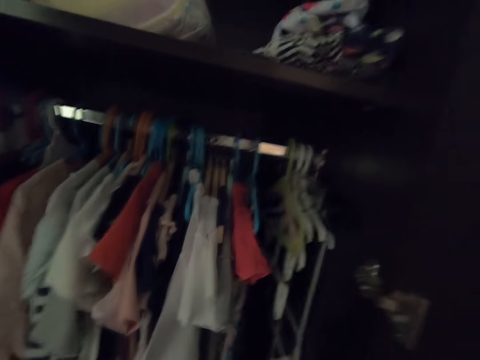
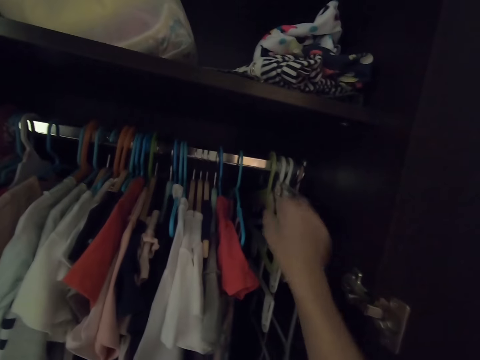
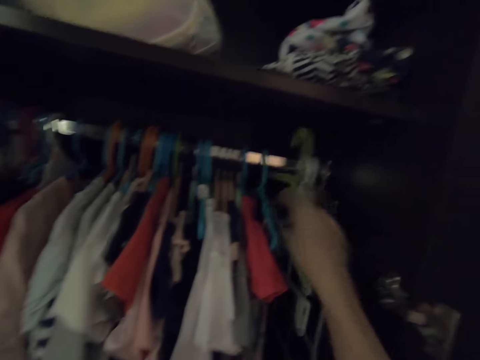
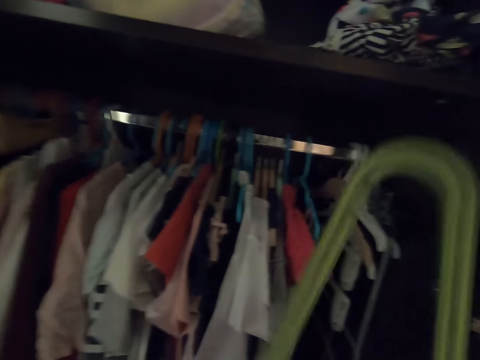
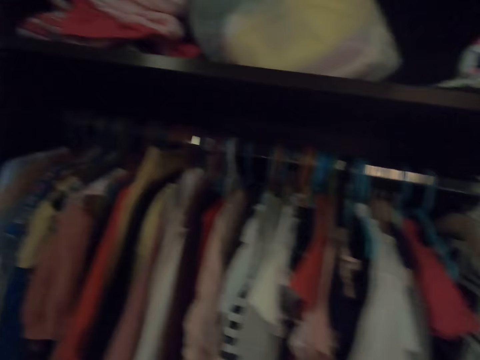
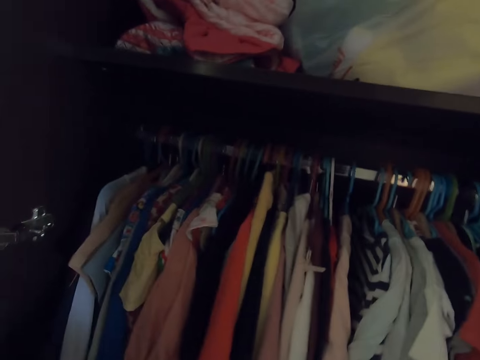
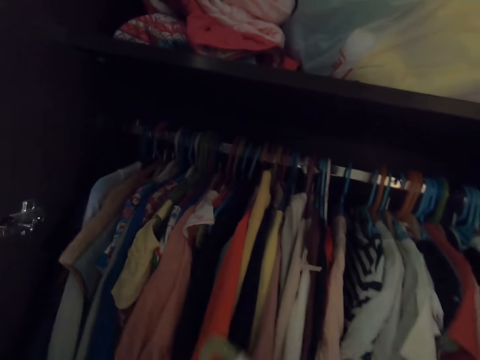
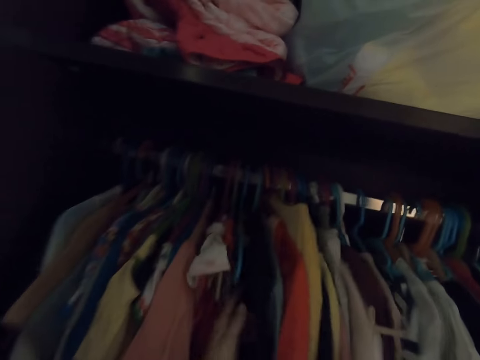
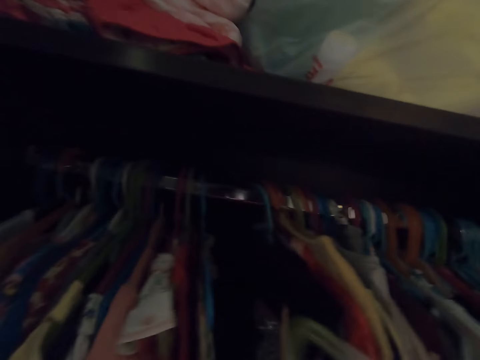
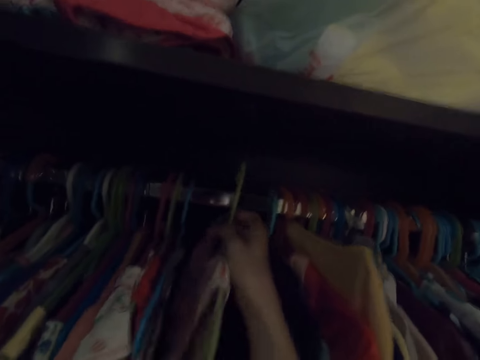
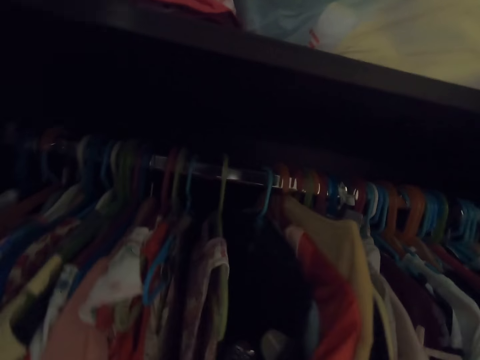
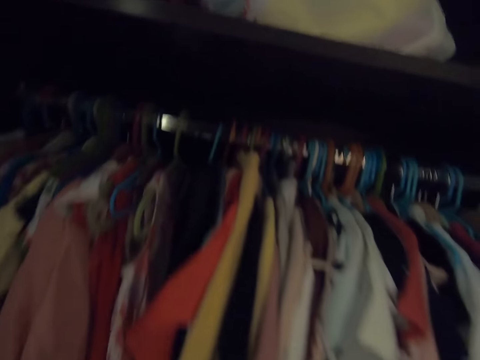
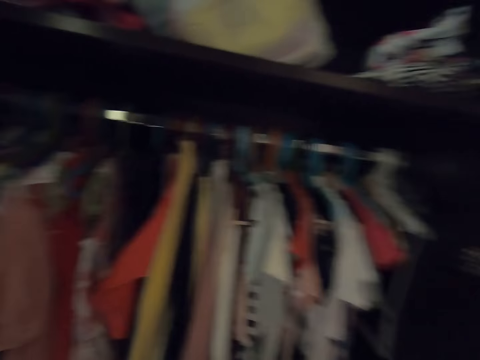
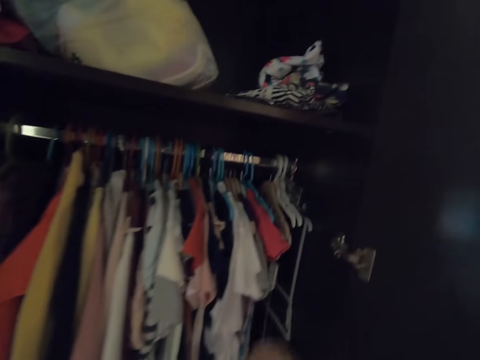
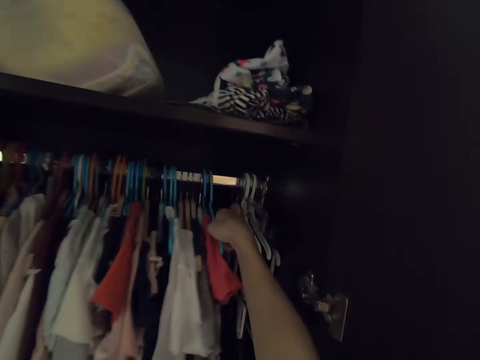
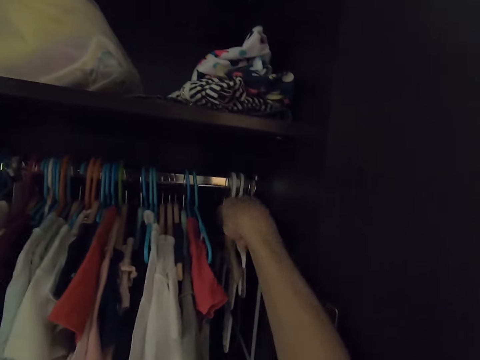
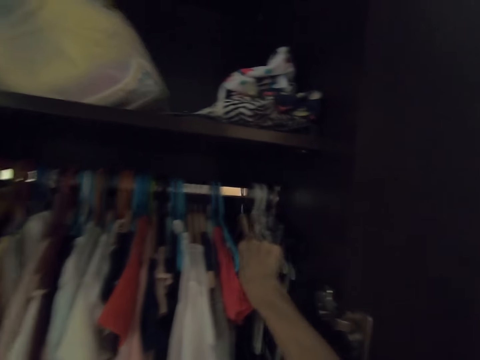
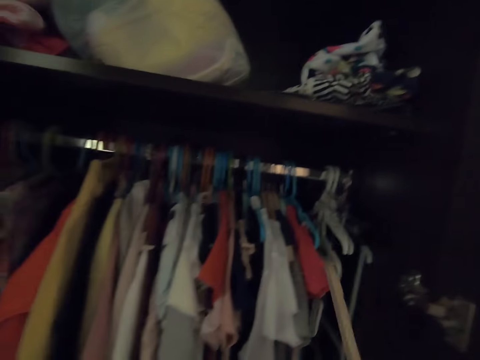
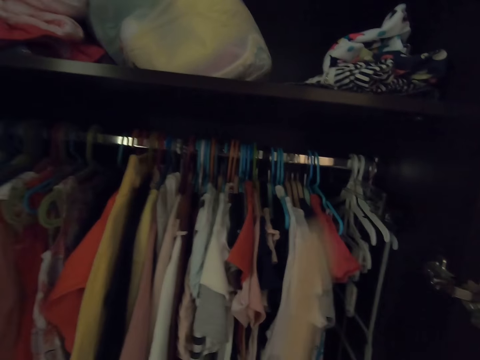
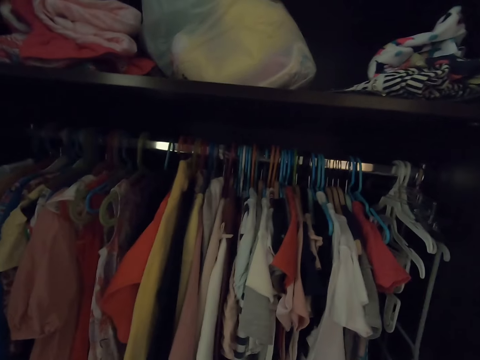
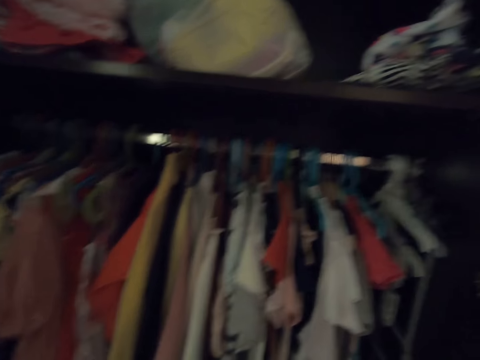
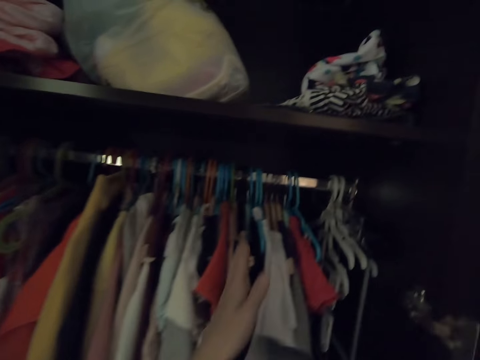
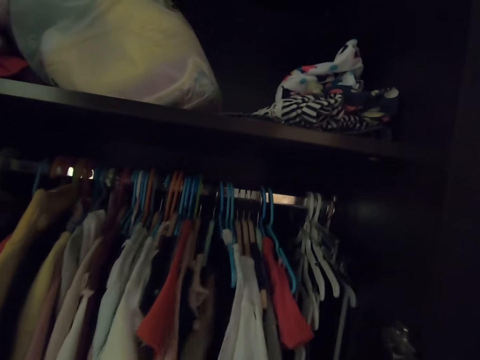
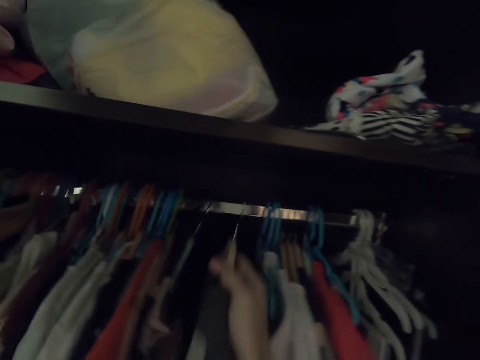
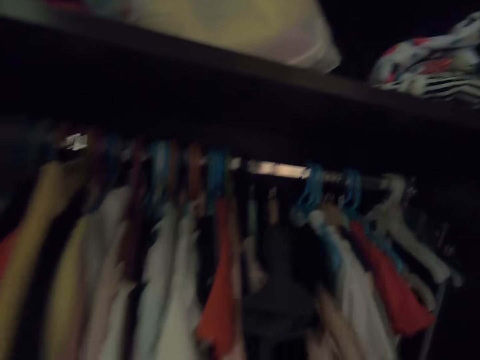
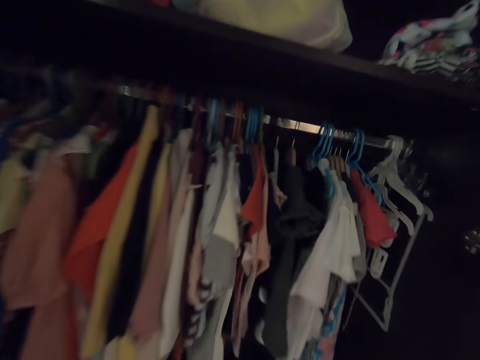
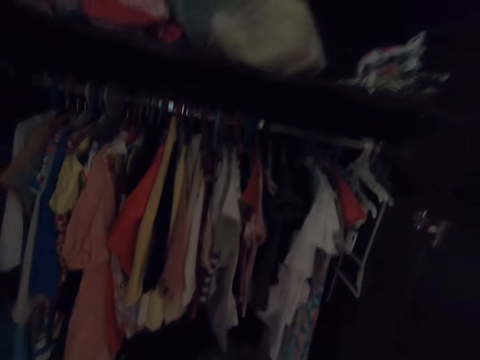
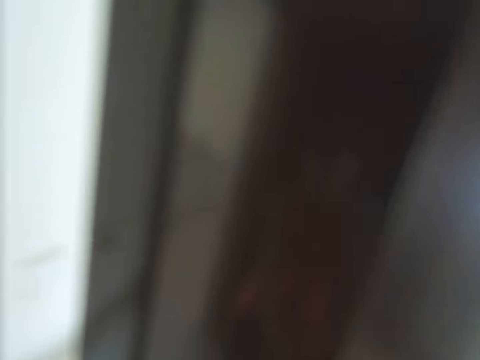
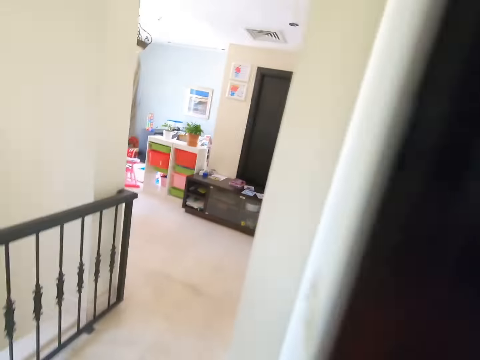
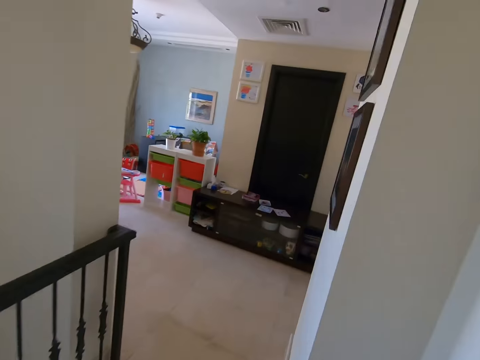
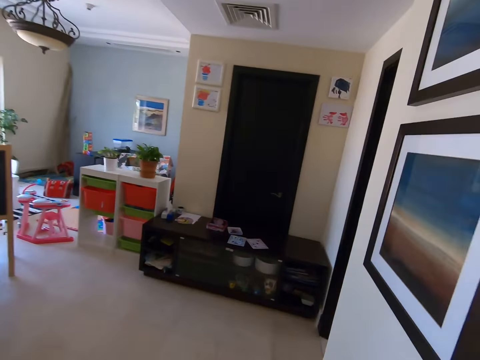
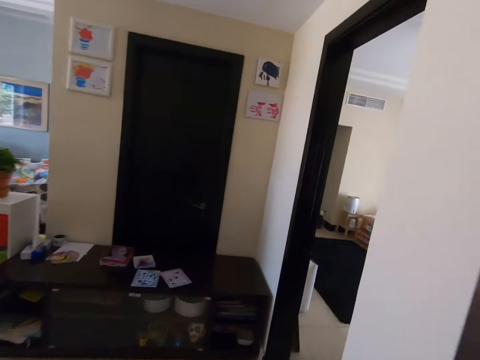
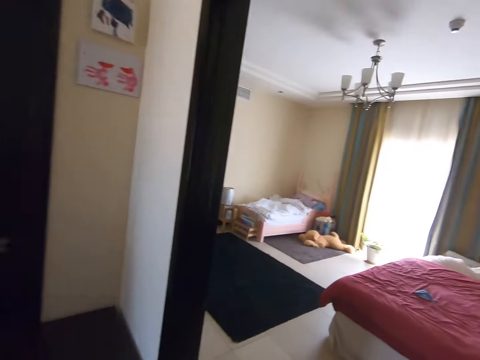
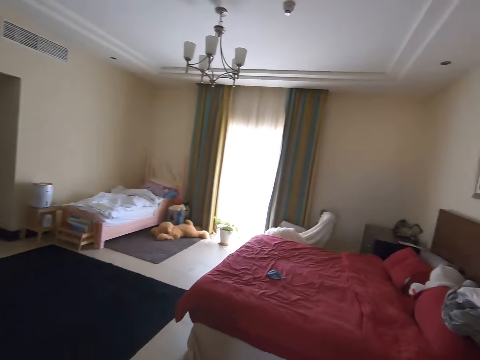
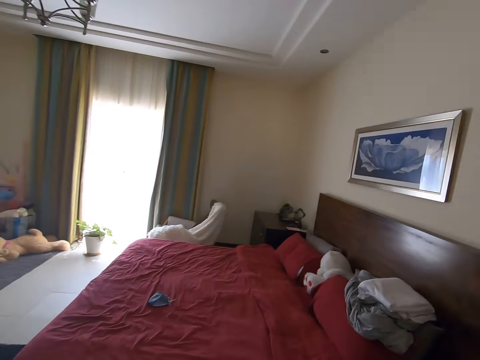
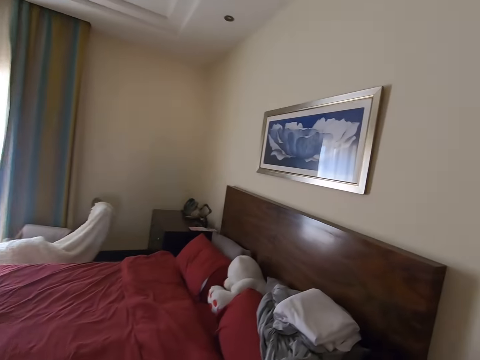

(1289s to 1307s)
The camera wearer turns to the side. They pick up a hanger on the bar from the wardrobe. They turn to the side. They move the clothes on the bar in the wardrobe. They hang the clothes in the wardrobe. They turn to the side. They pick up the hanger on the bar from the wardrobe. They move the clothes in the wardrobe. They hang the clothes in the wardrobe. They put the hanger on the bar. They close the wardrobe. They walk around the room.

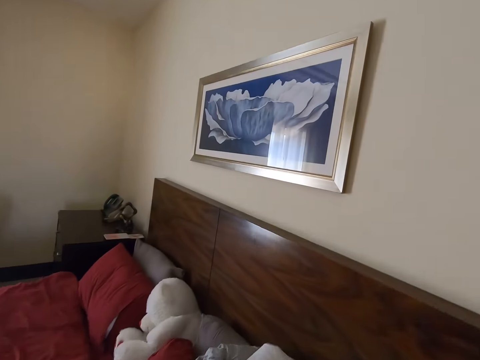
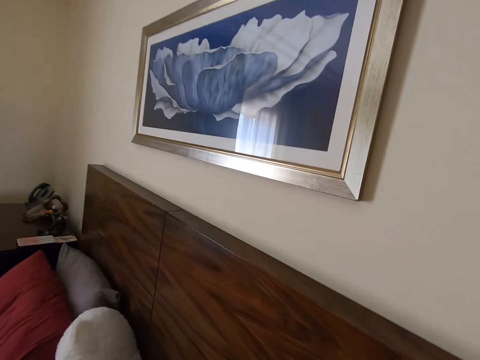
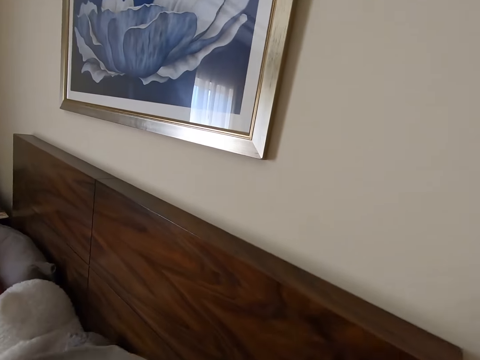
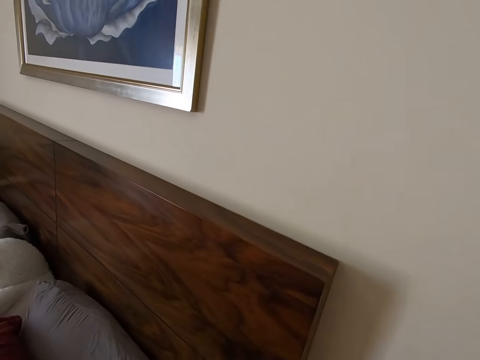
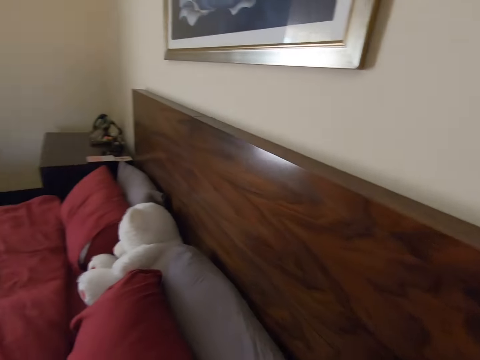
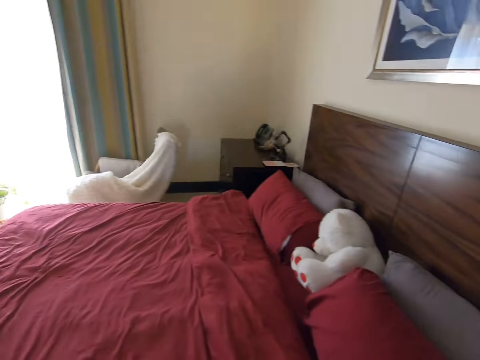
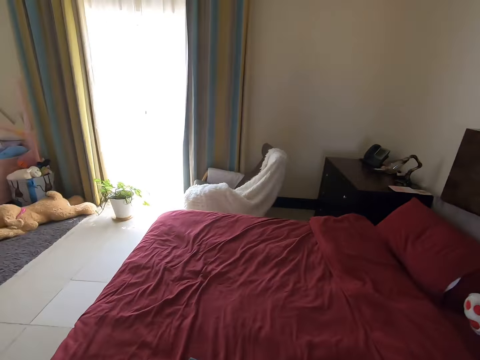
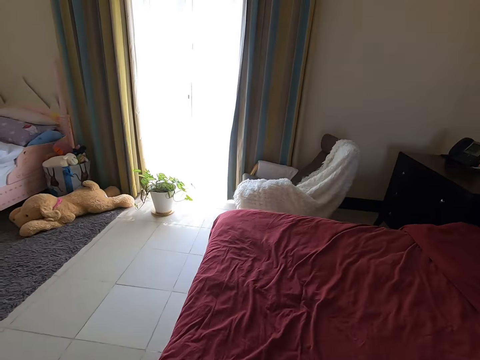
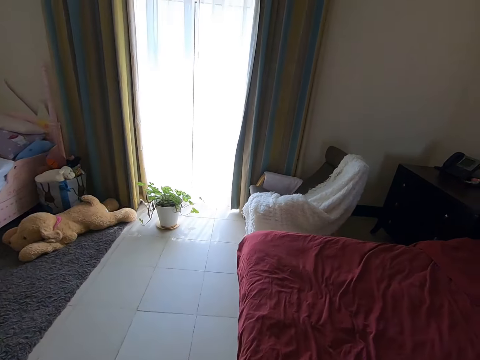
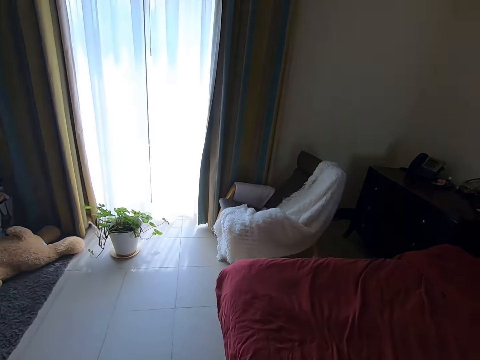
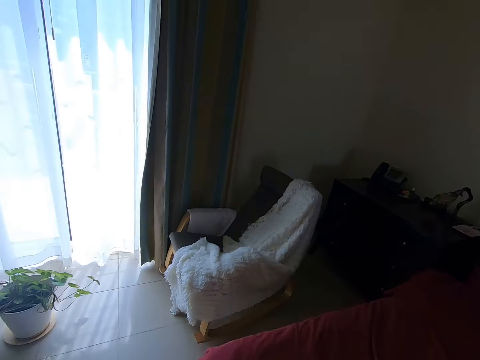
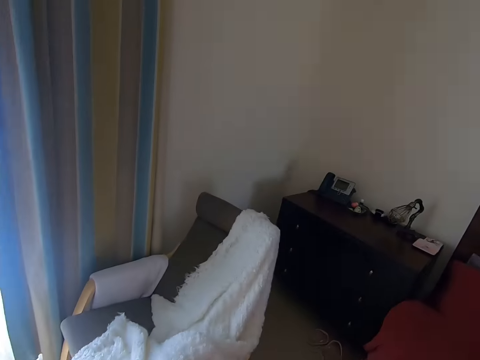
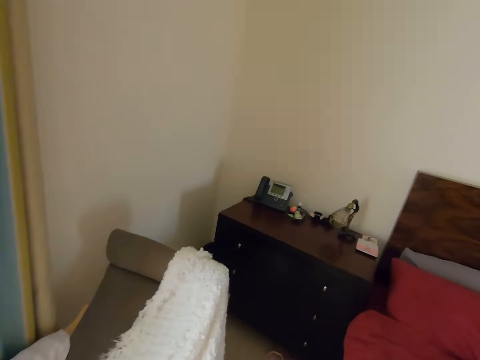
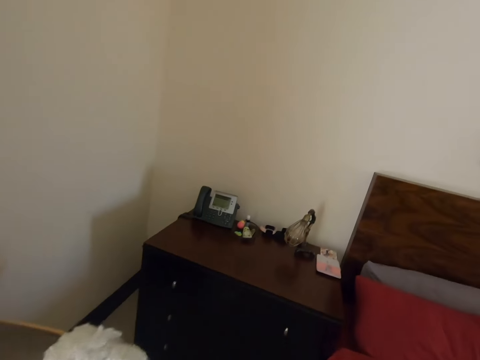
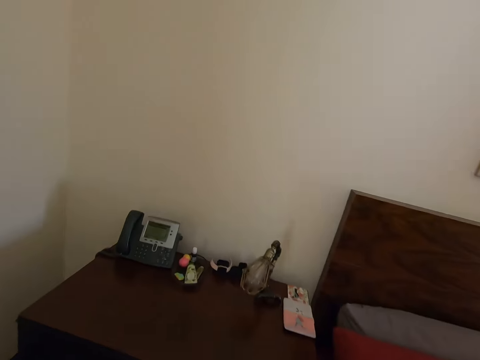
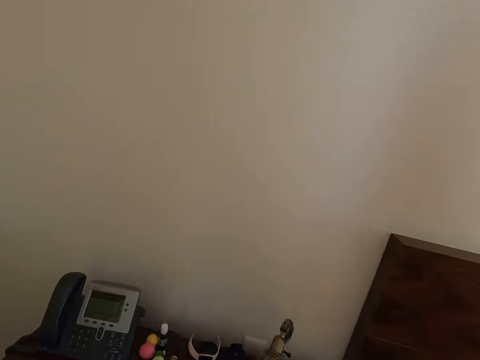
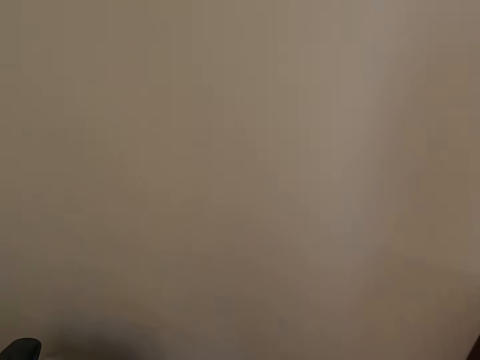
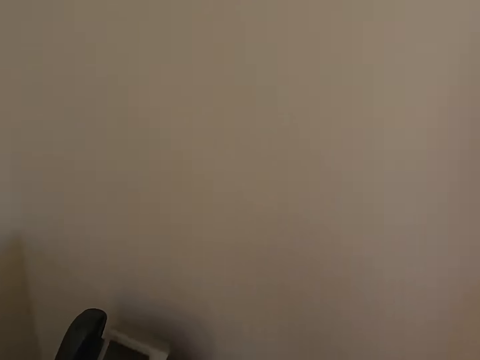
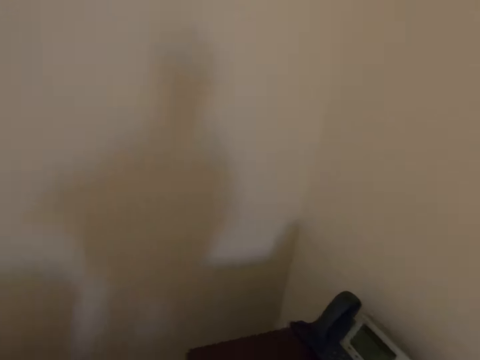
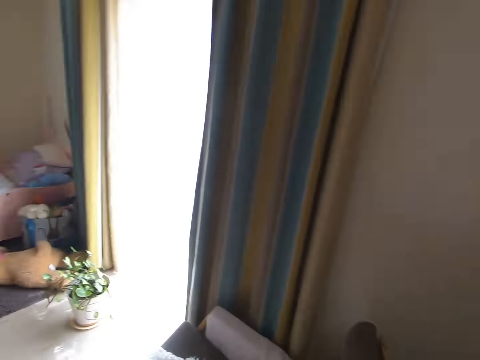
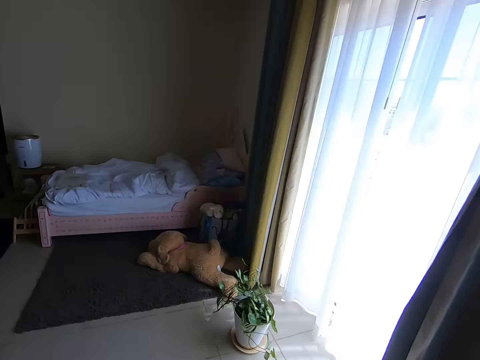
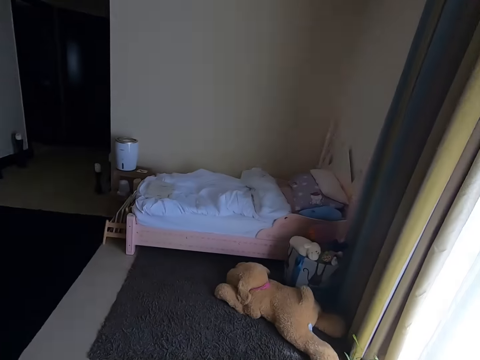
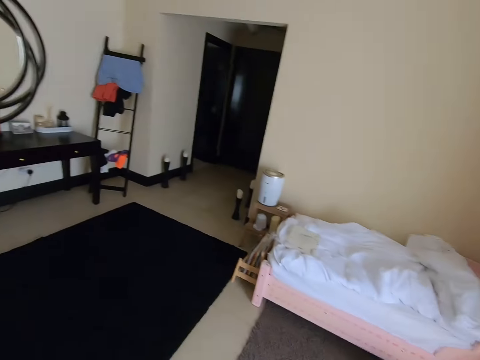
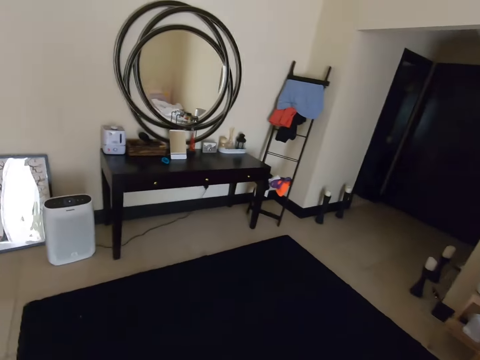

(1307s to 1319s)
The camera wearer picks up clothes on the bed. They turn around. They walk around. They turn around.
